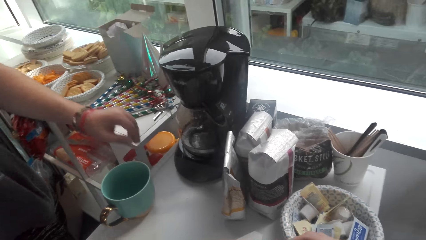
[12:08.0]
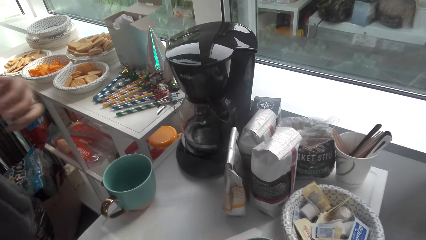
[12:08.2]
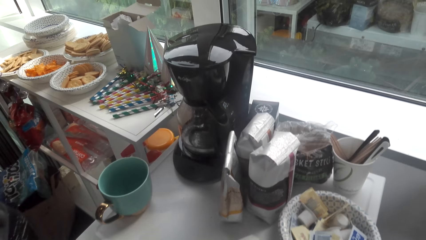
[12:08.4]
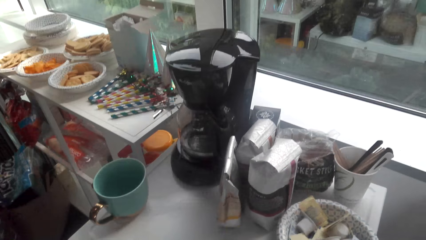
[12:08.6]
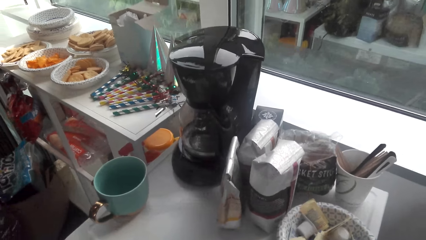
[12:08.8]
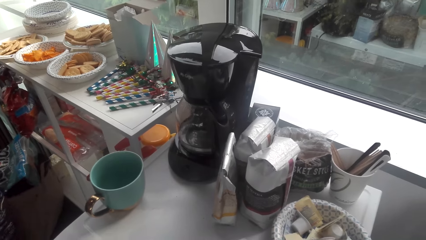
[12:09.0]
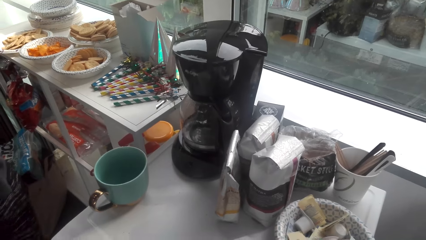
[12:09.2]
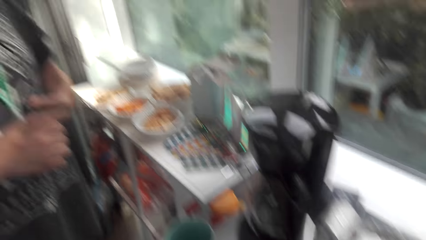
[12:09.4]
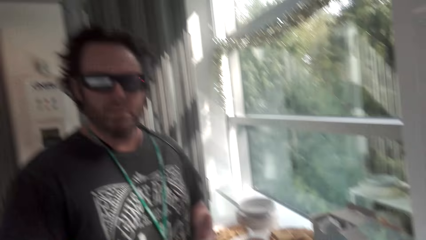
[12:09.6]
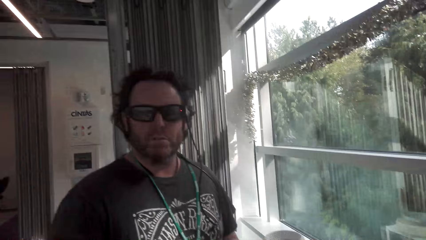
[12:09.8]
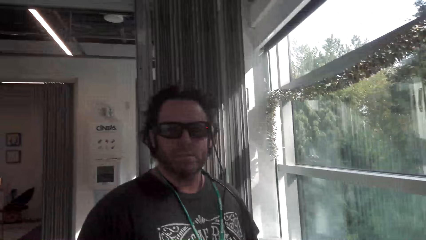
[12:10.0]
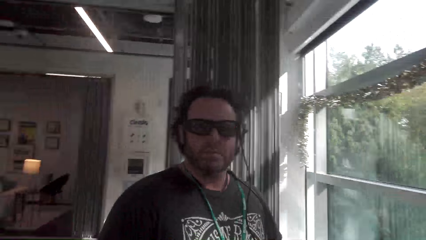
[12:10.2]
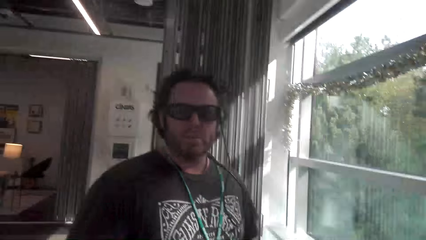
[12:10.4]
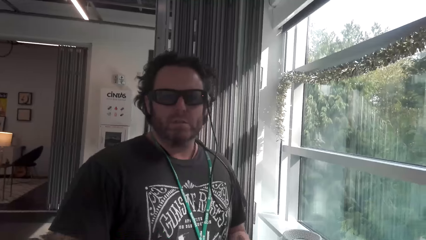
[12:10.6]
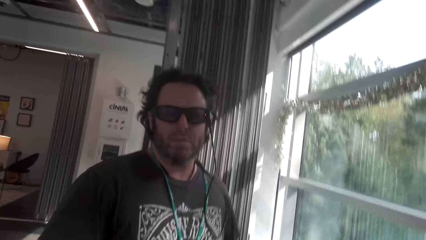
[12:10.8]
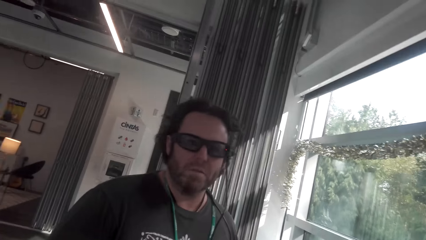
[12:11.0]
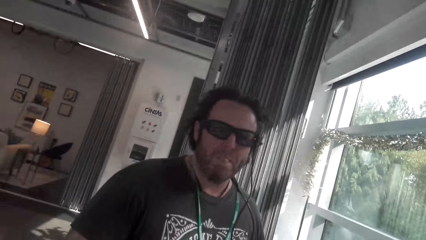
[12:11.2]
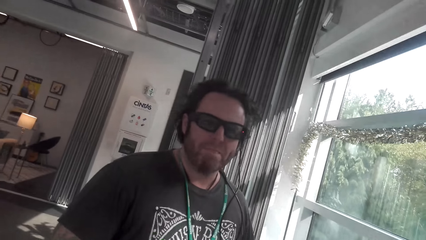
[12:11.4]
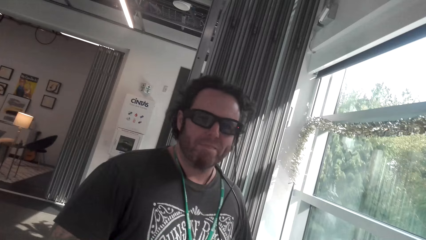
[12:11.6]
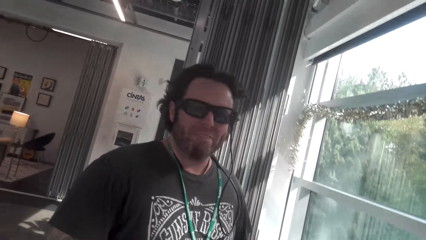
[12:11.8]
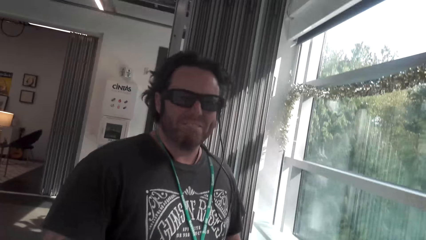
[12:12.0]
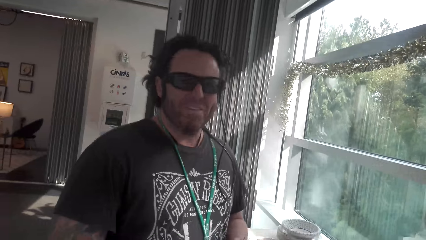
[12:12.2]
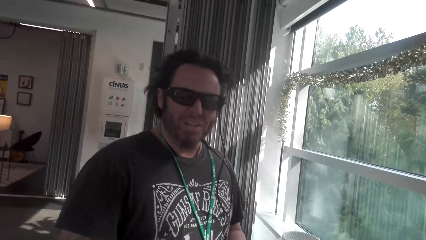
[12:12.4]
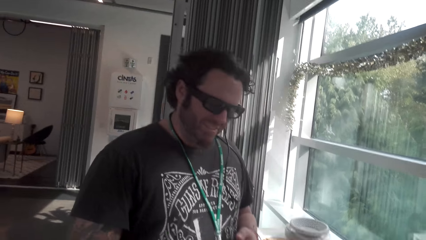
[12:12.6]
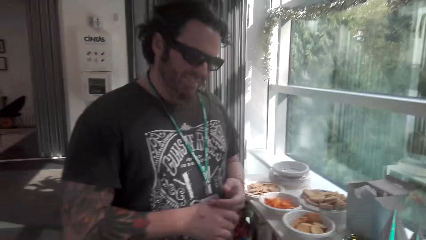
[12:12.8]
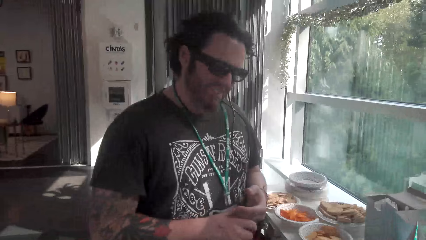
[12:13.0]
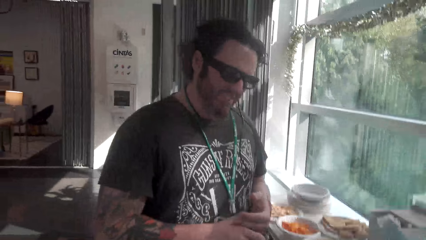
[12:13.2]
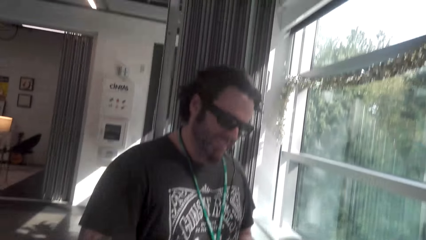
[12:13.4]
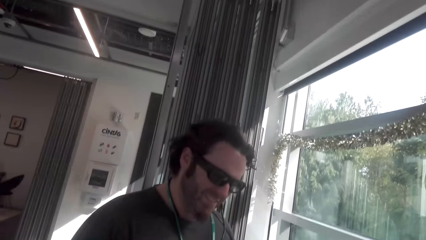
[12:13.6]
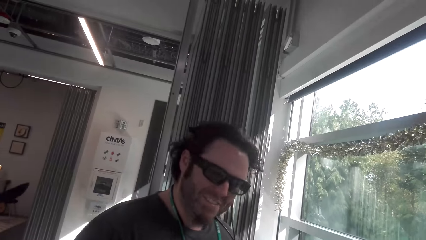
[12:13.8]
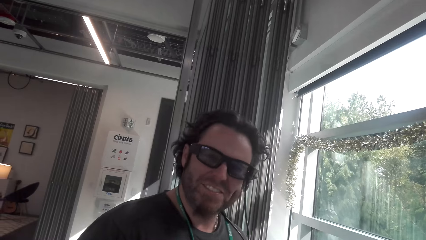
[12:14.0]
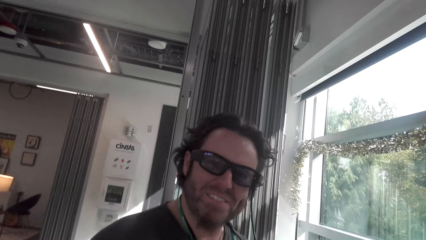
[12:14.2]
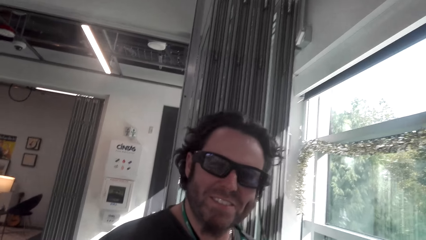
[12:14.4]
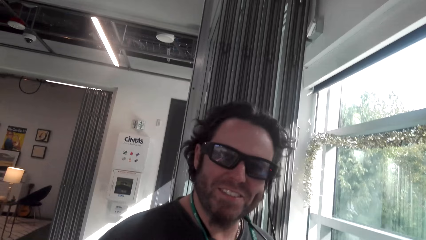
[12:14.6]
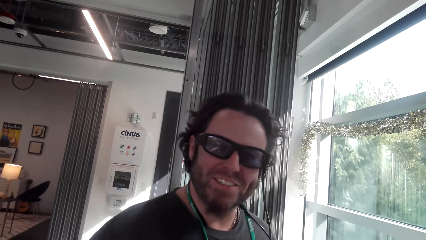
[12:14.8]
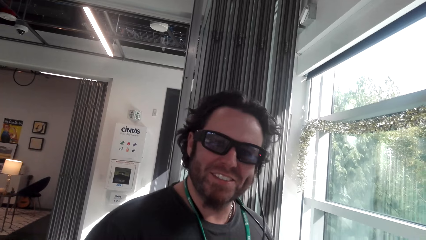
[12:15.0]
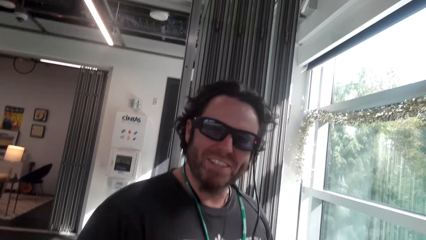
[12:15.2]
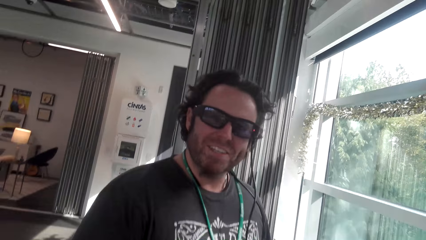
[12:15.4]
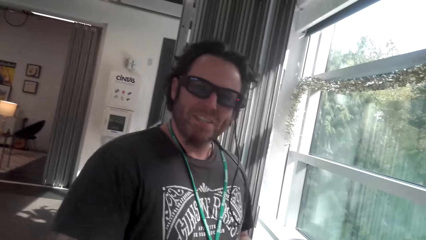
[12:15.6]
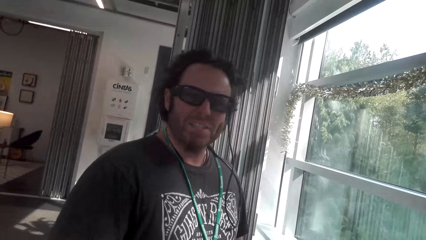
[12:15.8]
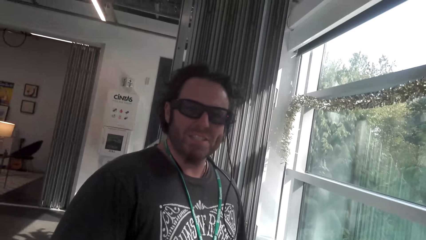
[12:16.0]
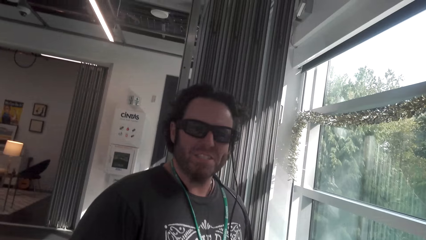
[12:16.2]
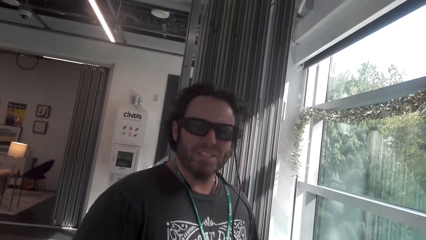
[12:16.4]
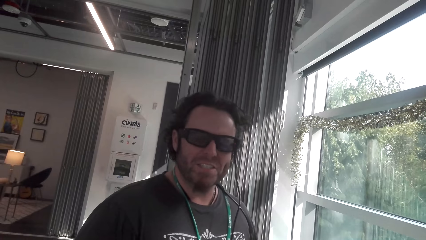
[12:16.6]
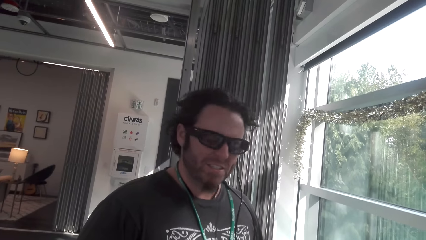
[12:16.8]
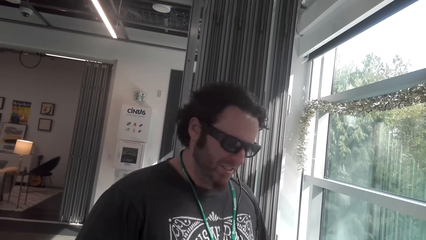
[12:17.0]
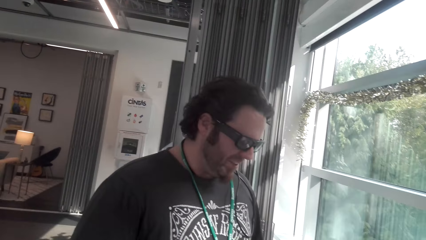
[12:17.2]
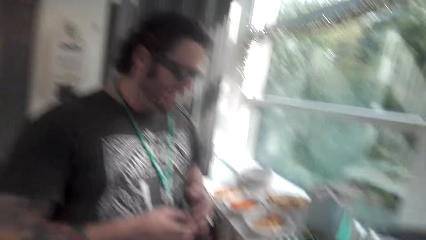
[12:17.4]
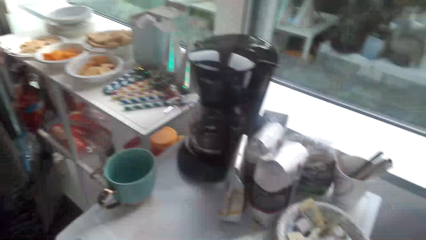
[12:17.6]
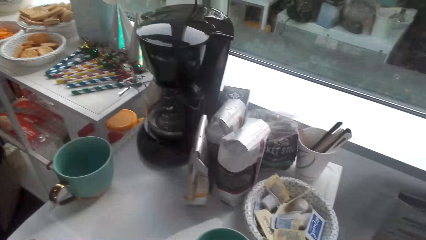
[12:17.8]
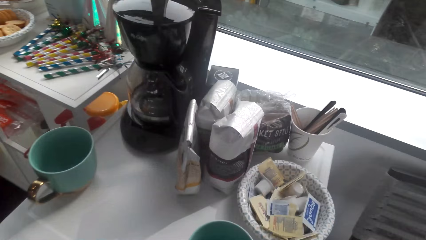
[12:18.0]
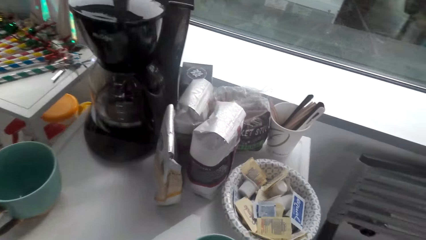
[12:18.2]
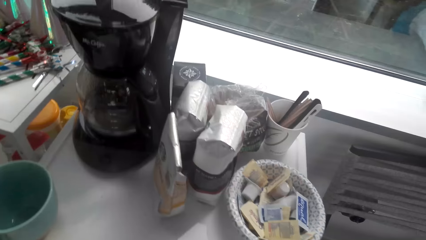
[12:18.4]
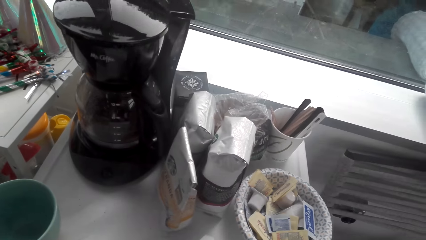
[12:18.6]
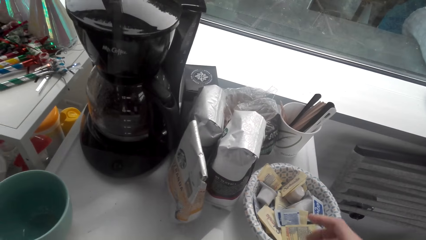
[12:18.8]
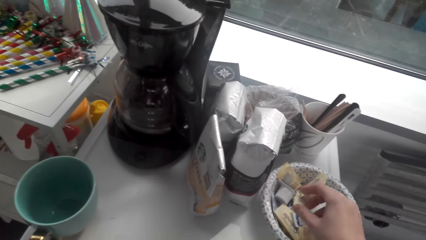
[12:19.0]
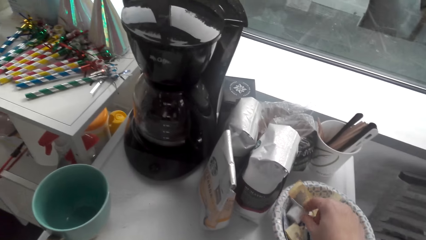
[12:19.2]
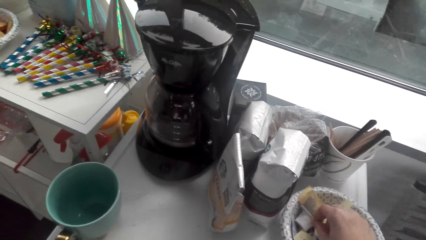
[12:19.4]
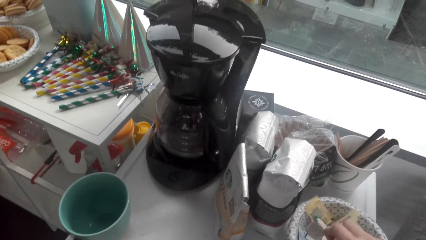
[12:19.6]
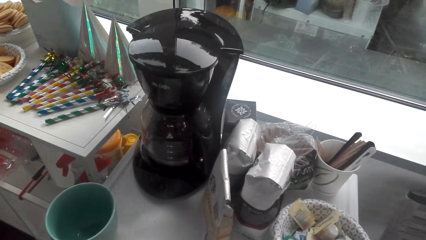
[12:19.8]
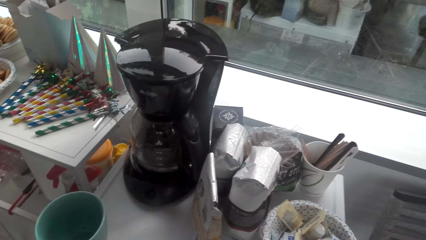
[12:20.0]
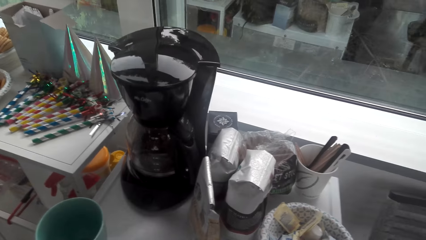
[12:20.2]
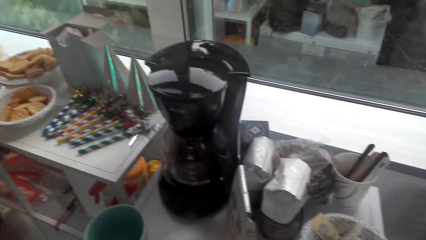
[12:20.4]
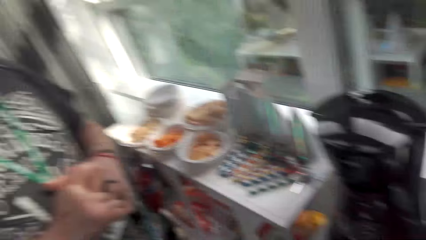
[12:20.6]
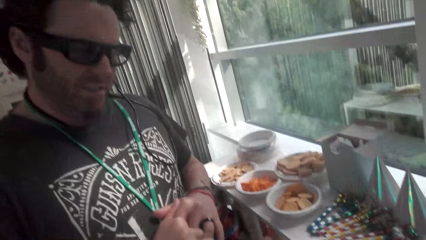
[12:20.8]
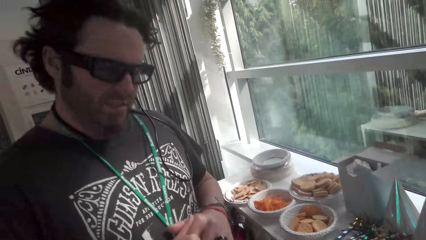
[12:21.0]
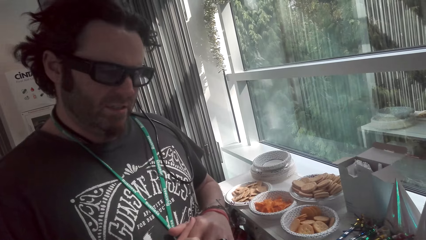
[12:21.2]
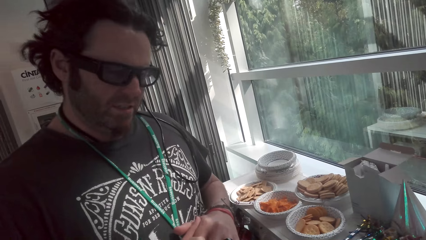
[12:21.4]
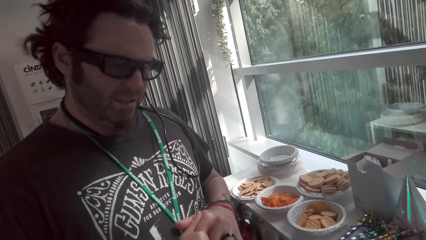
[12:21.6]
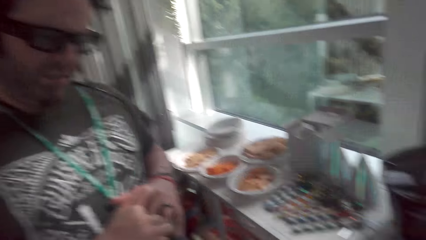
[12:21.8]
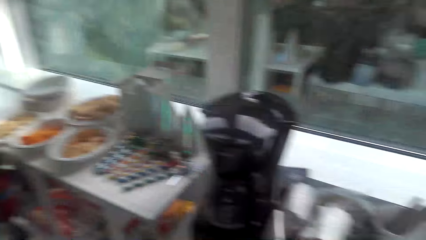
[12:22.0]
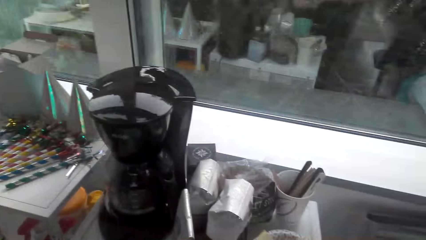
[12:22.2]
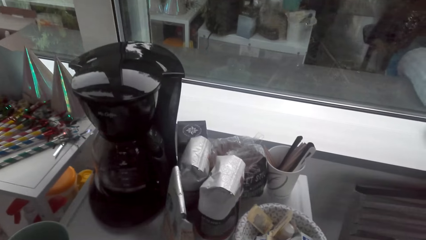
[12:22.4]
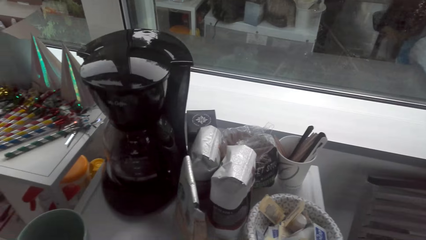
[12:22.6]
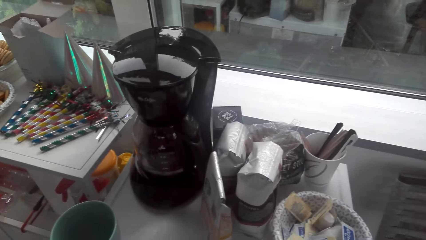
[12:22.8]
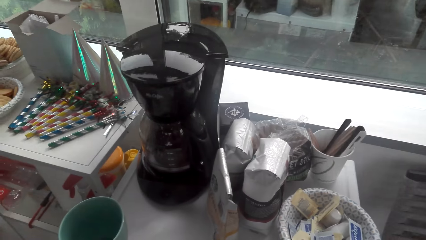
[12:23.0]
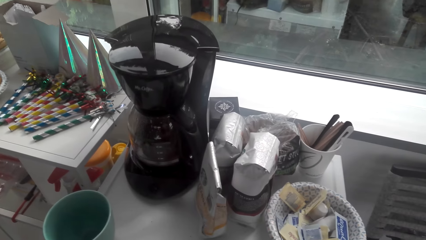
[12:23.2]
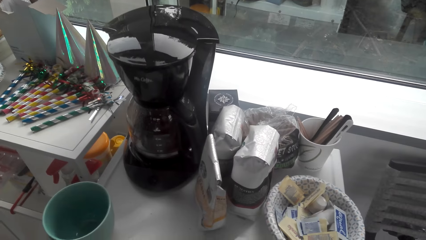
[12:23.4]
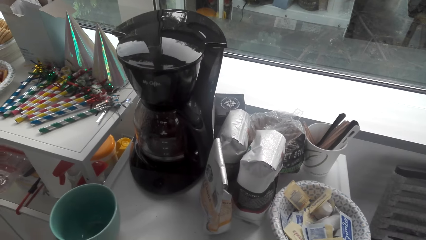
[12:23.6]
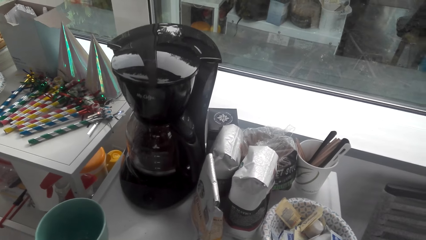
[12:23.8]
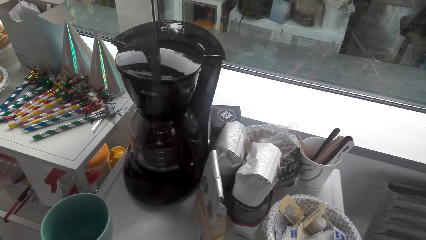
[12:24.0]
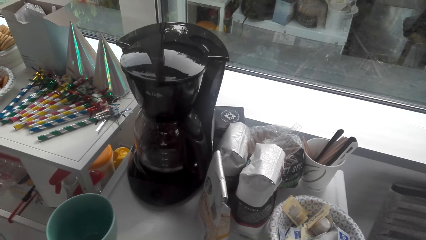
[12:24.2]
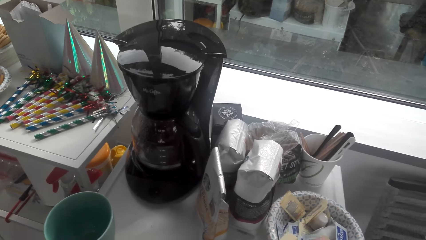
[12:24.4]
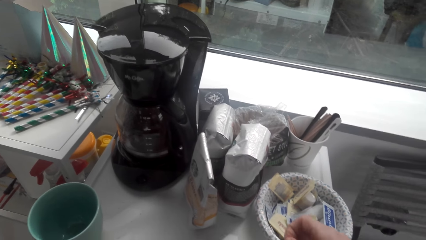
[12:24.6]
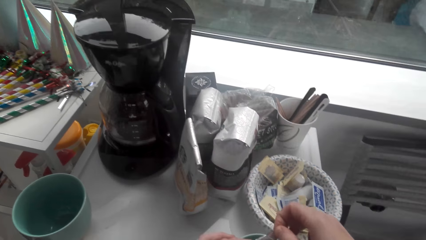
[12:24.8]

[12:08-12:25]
The camera wearer looks at the man. They converse with the man. They look at the cups on the table. They pick up sugar. They converse with the man. They look at the man.
